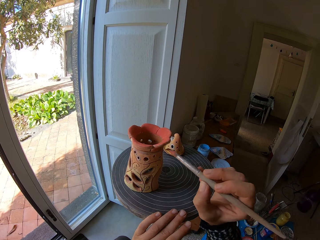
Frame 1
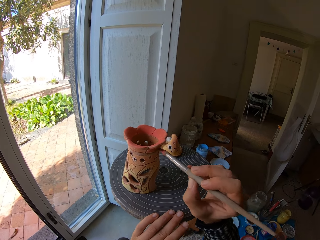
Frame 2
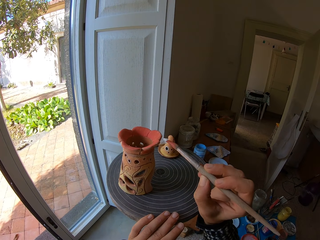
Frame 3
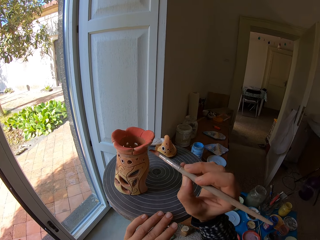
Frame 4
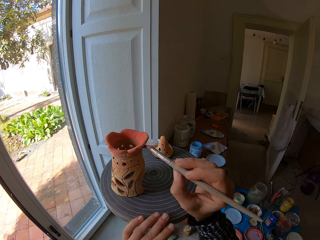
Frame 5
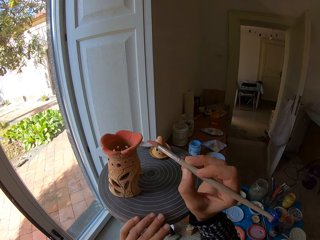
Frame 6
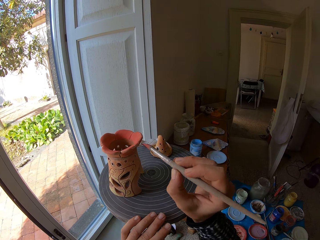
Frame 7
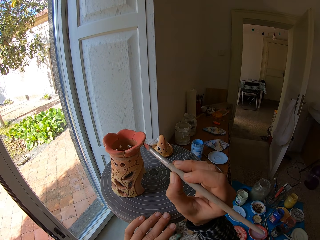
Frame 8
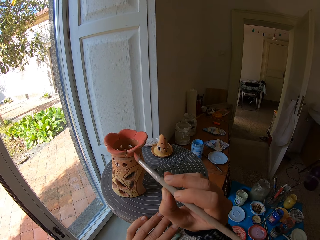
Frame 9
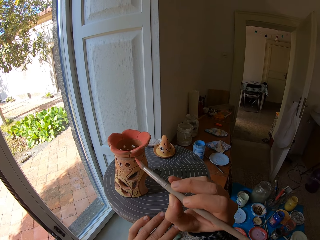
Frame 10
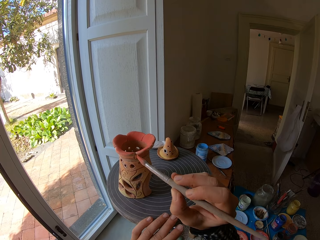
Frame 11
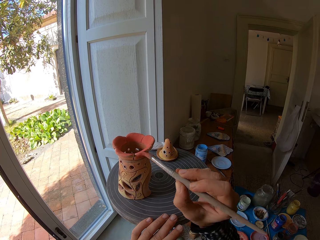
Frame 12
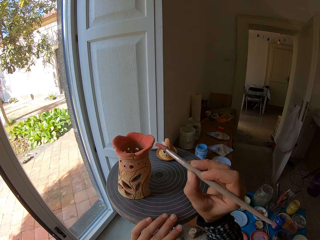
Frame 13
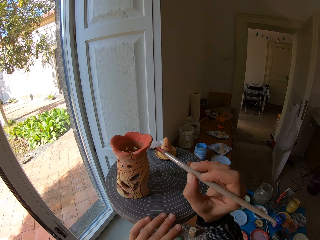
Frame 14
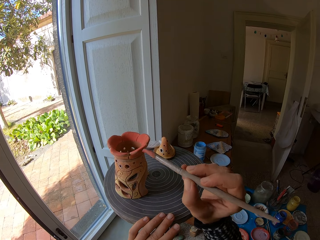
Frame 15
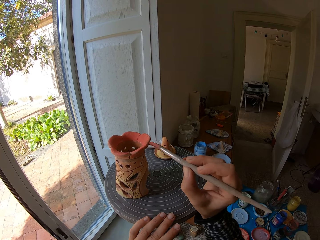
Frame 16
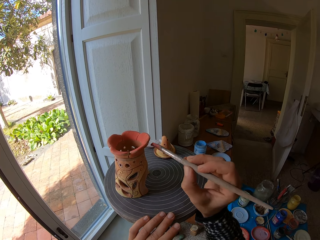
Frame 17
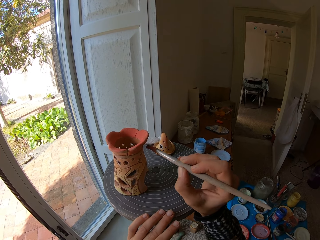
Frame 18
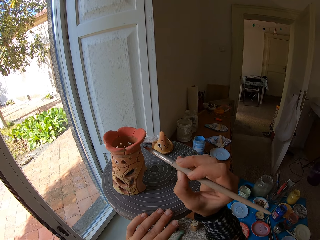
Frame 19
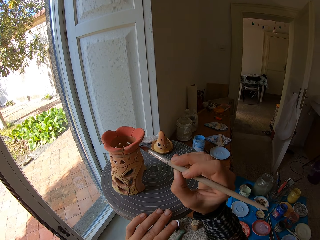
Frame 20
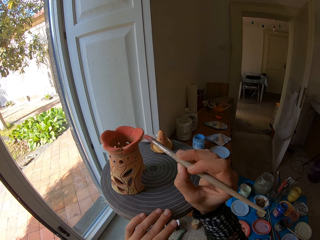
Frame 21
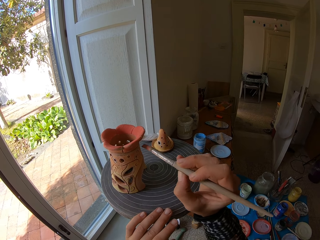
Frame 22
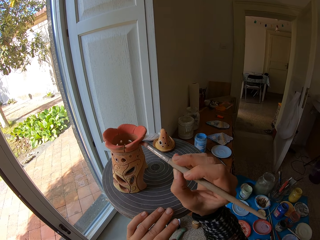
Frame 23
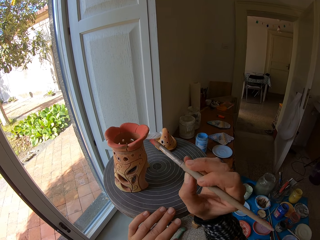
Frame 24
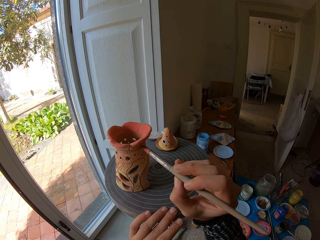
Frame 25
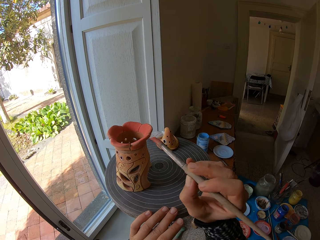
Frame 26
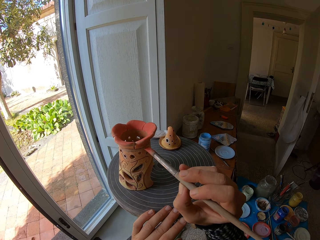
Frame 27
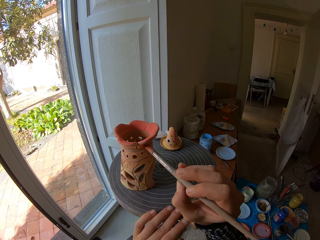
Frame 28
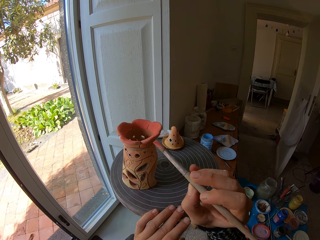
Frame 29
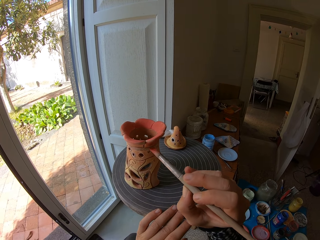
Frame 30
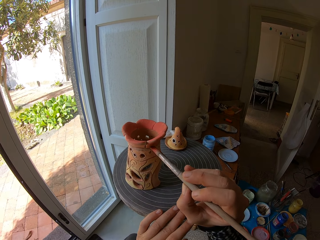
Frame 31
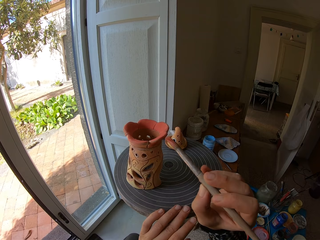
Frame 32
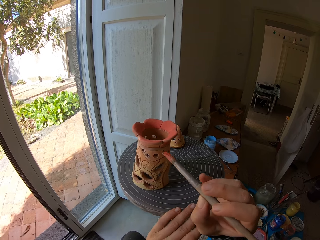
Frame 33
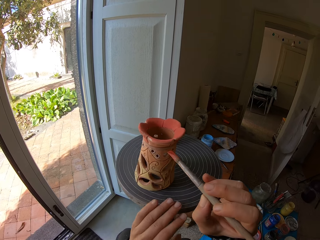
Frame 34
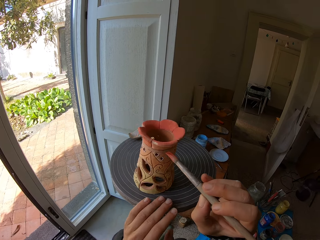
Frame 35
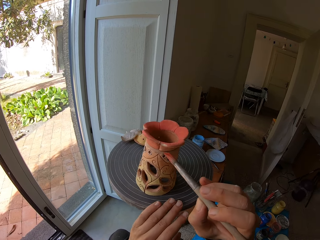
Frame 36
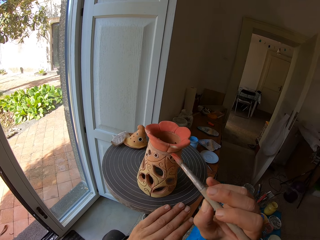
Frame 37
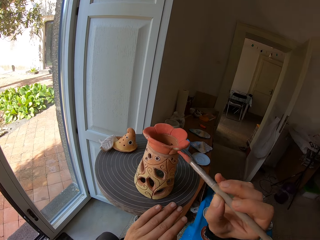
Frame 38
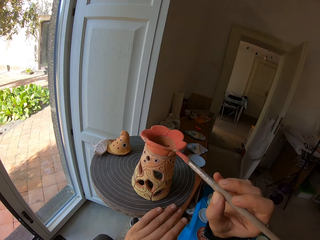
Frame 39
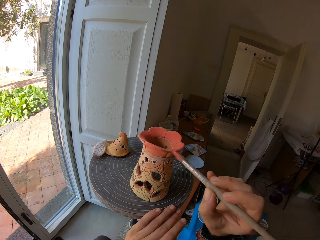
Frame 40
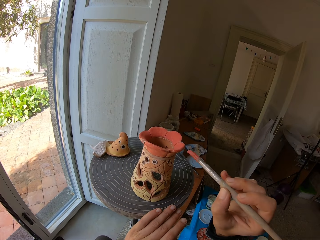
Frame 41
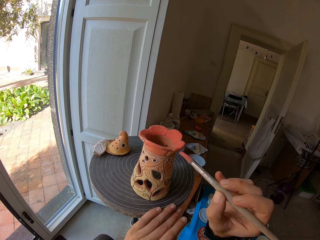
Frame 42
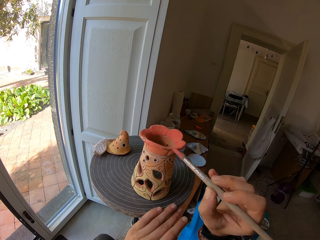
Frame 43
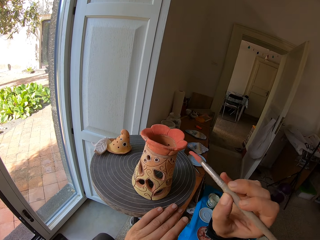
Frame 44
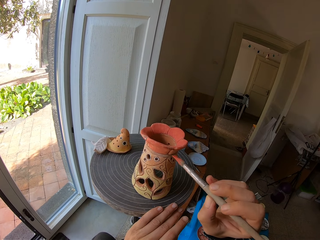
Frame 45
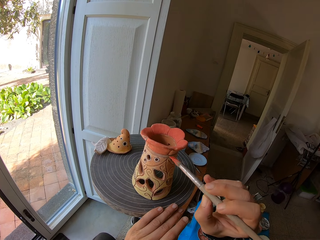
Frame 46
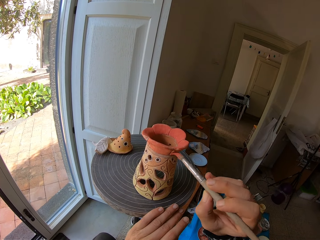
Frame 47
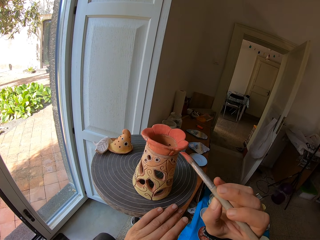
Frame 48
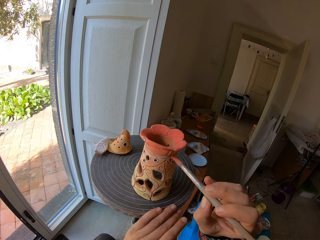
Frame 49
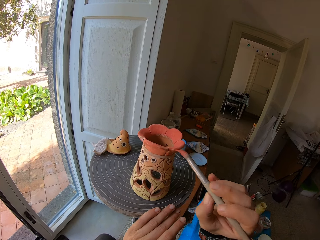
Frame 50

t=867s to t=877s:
The camera wearer rolls the pottery wheel with his left hand. He paints the ceramic ware on the pottery wheel with the brush in his right hand.

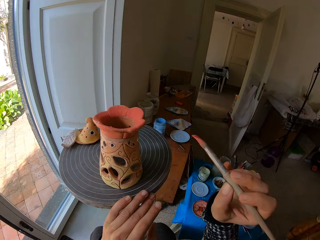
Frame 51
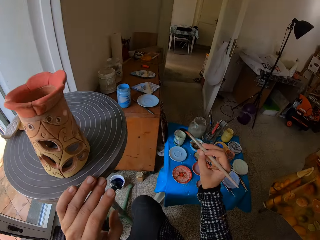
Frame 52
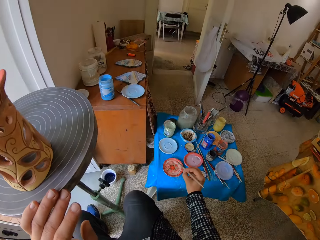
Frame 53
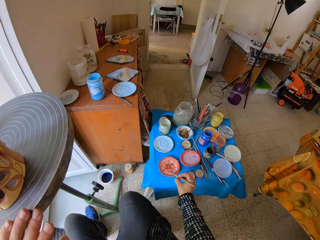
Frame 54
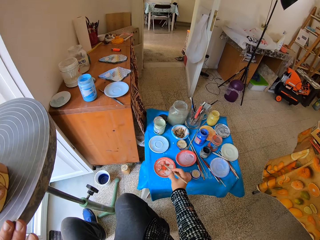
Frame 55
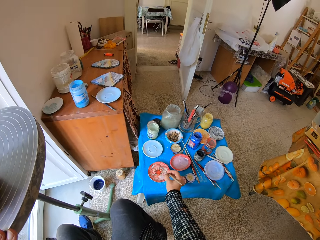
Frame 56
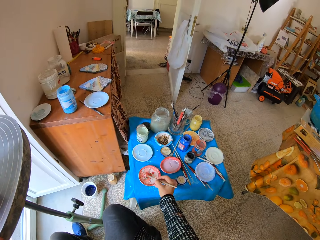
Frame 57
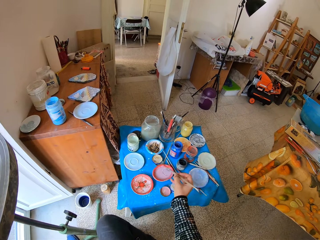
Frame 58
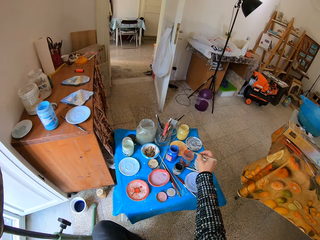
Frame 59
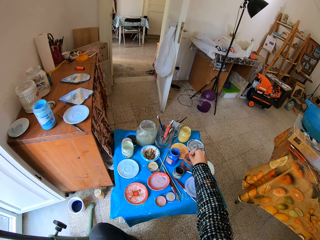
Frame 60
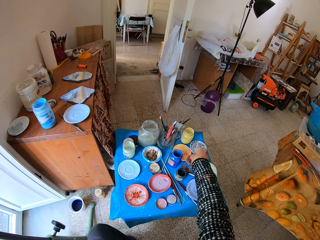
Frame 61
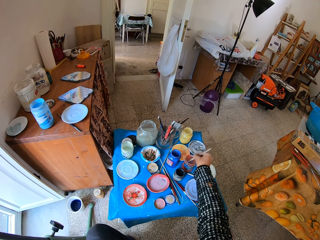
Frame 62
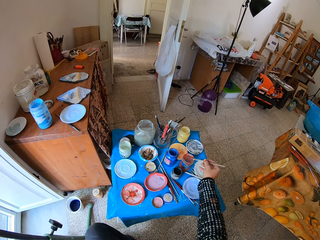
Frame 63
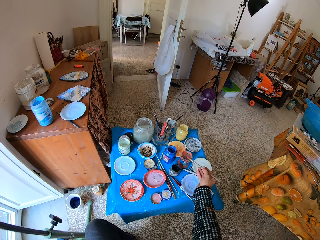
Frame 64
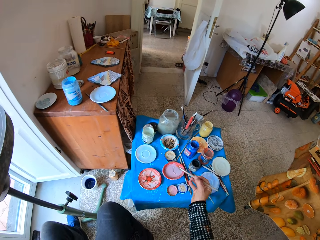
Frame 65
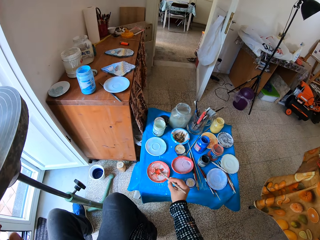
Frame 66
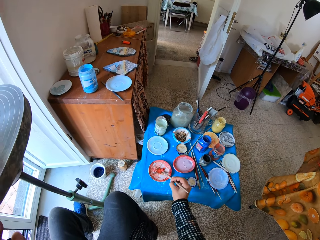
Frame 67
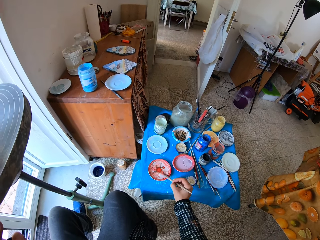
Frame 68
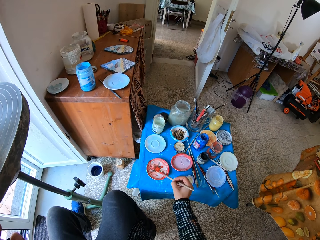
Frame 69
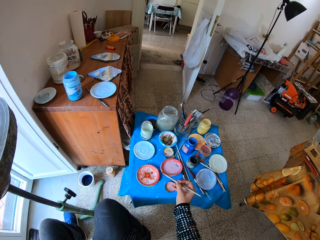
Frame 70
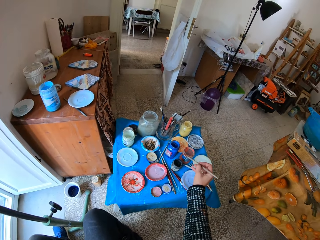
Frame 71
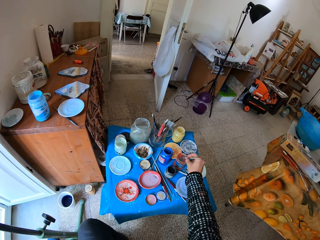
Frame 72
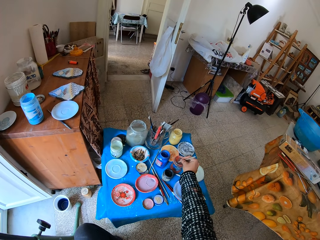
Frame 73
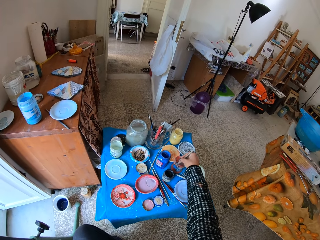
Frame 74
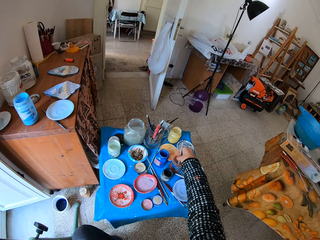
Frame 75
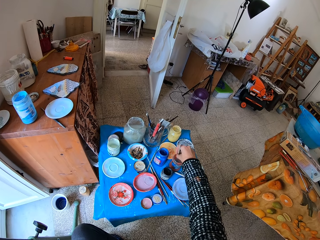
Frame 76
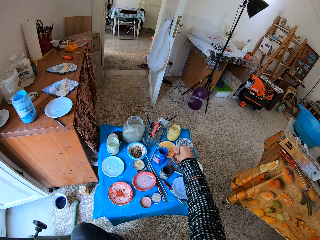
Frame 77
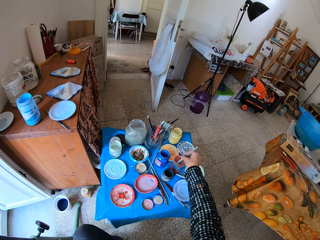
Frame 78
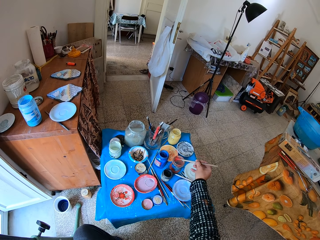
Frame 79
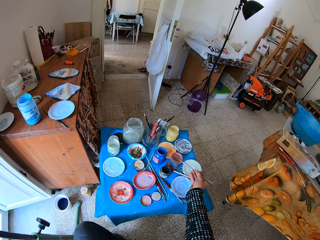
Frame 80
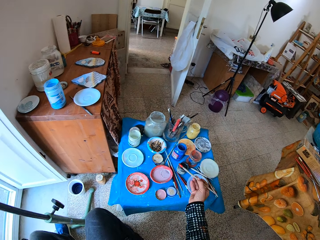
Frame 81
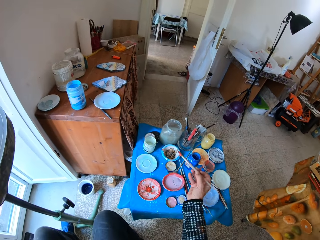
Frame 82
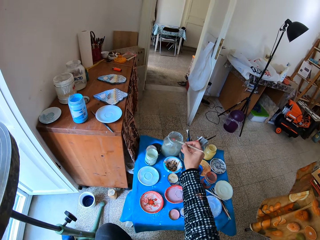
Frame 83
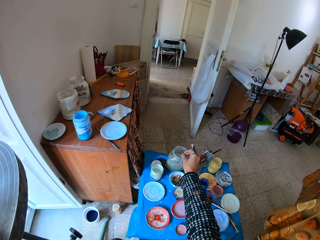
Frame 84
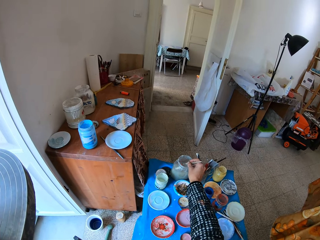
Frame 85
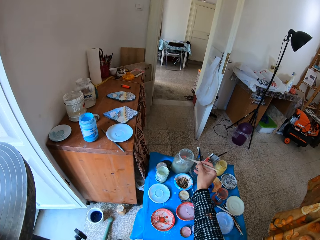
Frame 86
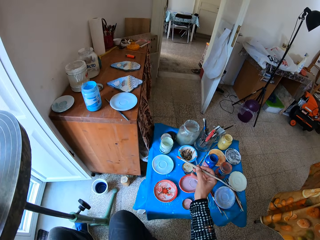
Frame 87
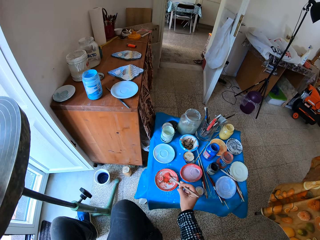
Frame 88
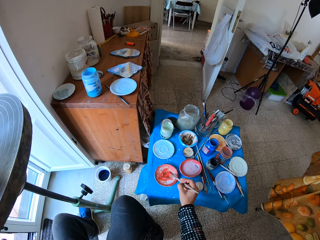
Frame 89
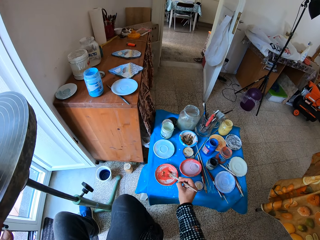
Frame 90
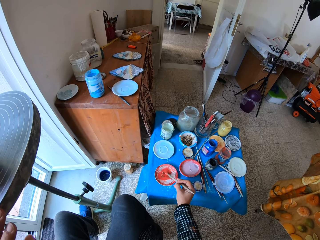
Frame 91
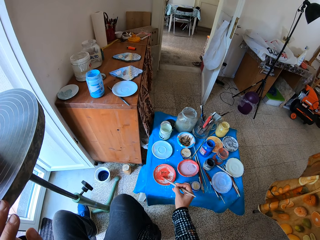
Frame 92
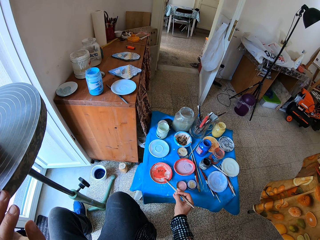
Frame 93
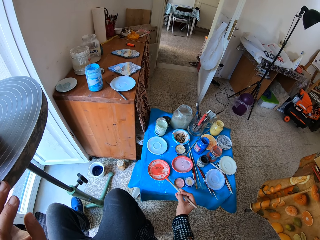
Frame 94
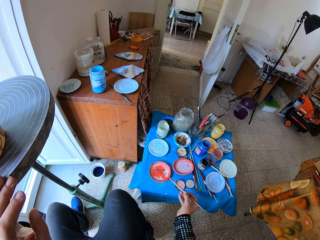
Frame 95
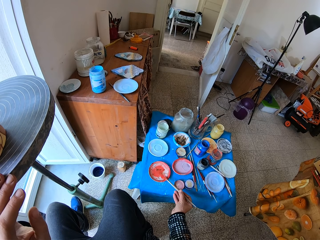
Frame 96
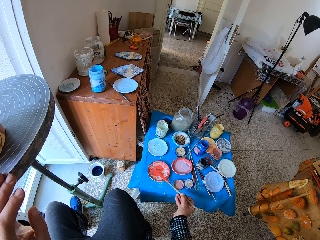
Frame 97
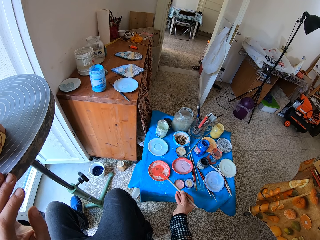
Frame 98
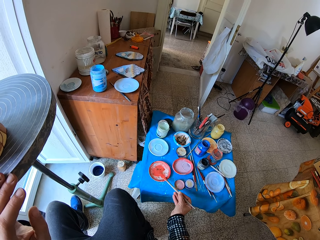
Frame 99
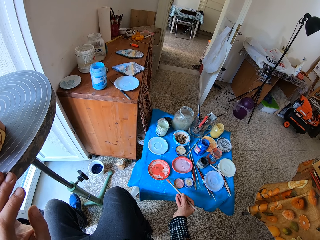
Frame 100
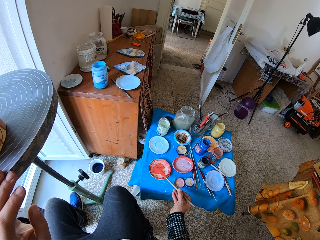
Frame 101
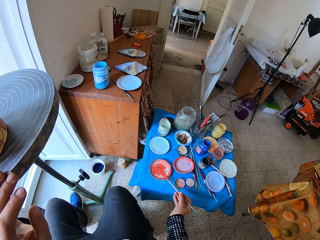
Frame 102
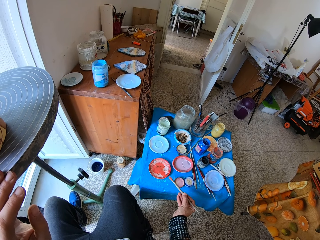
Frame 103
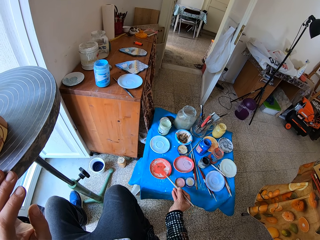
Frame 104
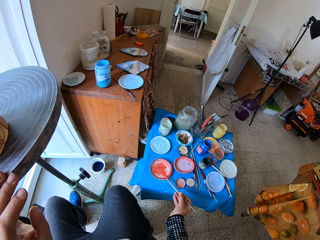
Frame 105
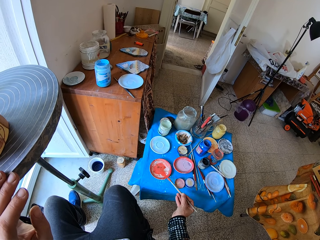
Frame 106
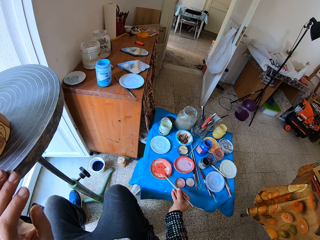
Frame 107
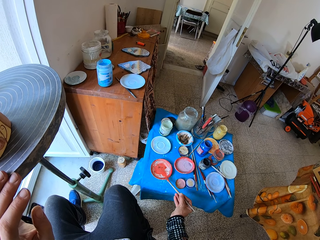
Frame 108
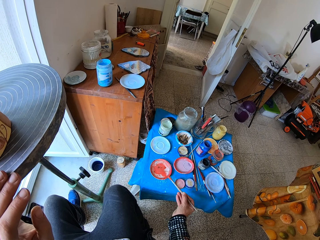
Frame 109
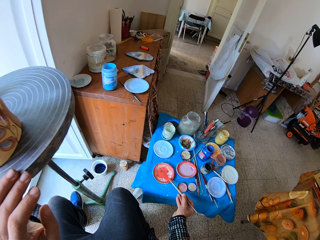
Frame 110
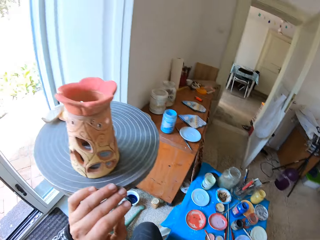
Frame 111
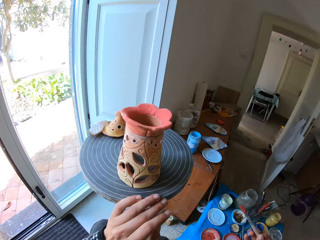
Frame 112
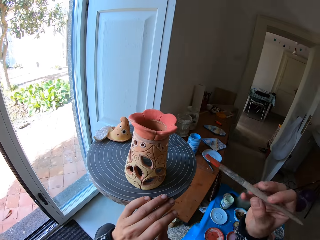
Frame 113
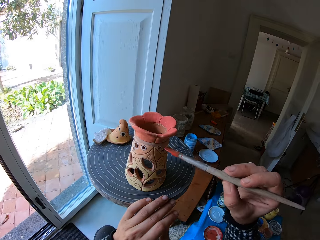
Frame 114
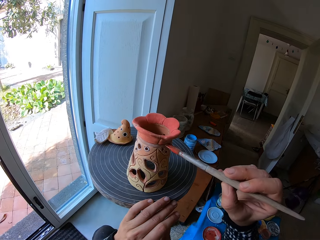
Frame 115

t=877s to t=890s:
The camera wearer takes paint from the saucer on the table with the brush in his right hand. He takes paint from a brown container on the table with the brush in his right hand. He dips the paint brush in a can. He takes paint from the saucer on the table with the brush in his right hand. He dips the paint brush in the can. He takes paint from the brown container on the table with the brush in his right hand. He dips the brush in the jar of water on the table with his right hand. He takes paint from the saucer on the table with the brush in his right hand. He paints a wooden art with the paint brush.
